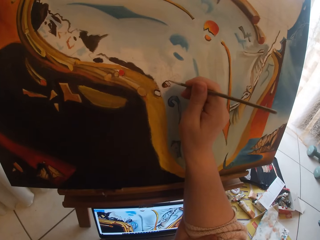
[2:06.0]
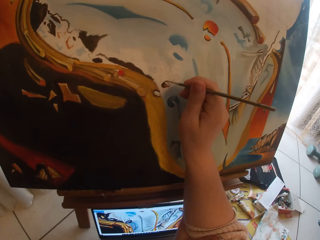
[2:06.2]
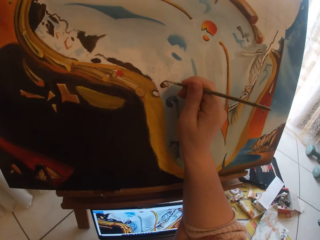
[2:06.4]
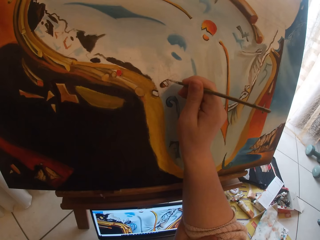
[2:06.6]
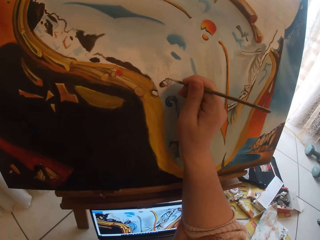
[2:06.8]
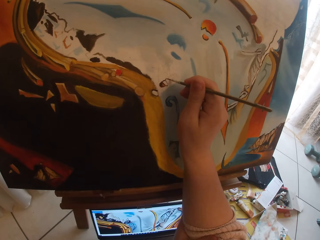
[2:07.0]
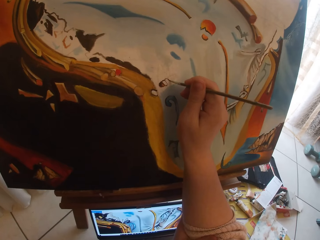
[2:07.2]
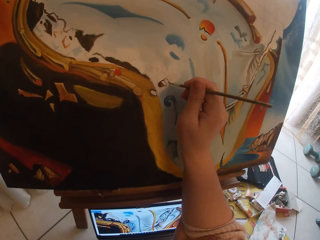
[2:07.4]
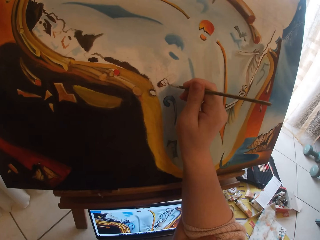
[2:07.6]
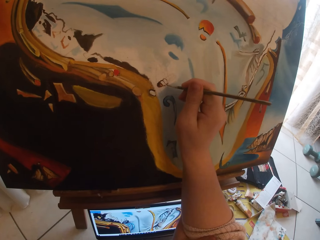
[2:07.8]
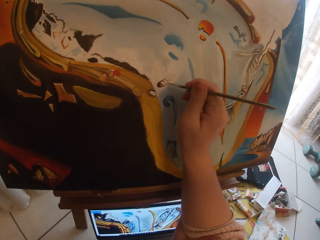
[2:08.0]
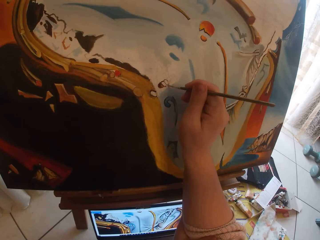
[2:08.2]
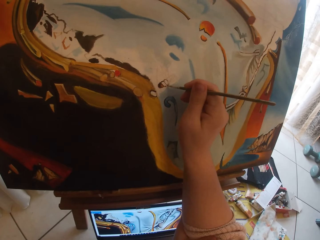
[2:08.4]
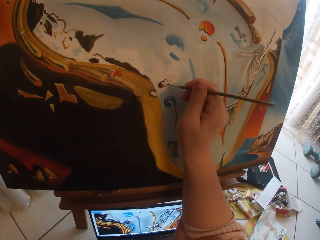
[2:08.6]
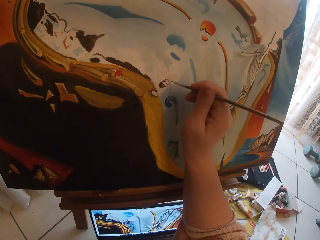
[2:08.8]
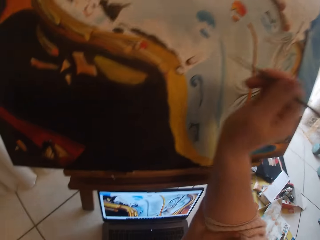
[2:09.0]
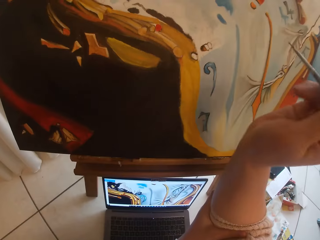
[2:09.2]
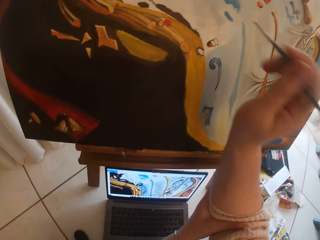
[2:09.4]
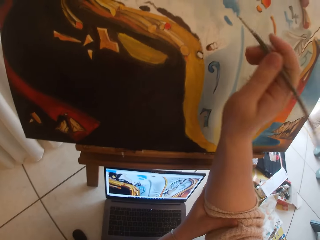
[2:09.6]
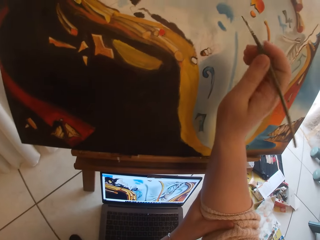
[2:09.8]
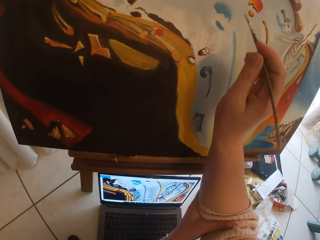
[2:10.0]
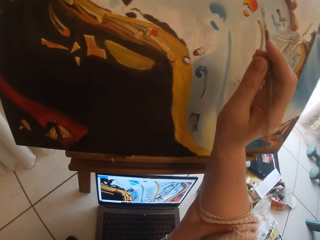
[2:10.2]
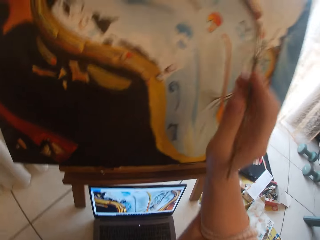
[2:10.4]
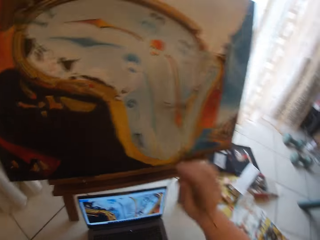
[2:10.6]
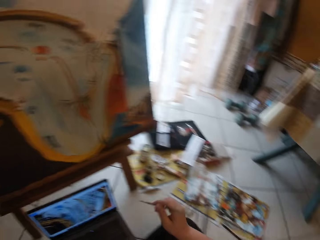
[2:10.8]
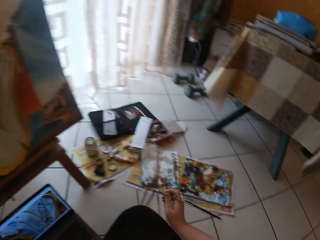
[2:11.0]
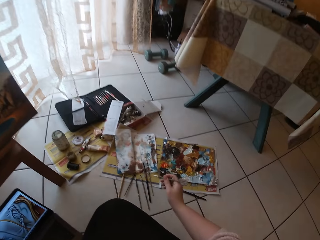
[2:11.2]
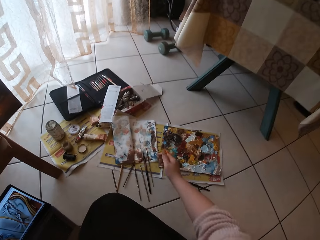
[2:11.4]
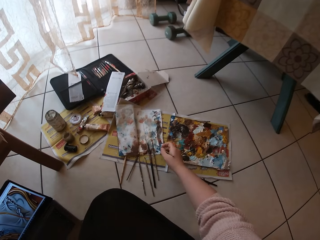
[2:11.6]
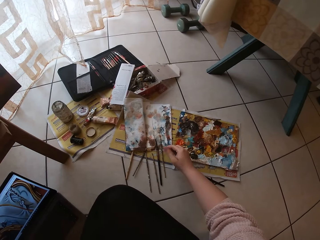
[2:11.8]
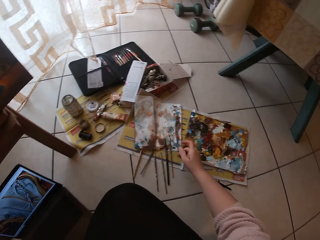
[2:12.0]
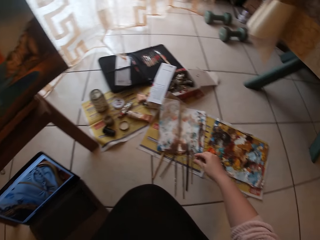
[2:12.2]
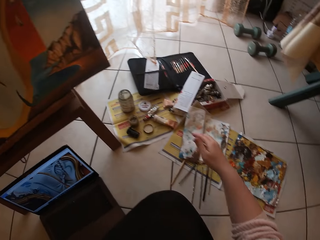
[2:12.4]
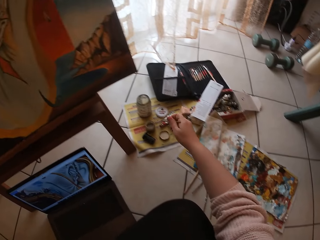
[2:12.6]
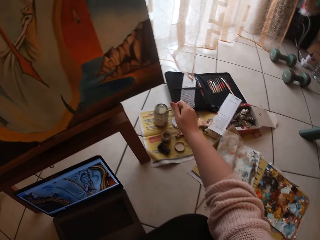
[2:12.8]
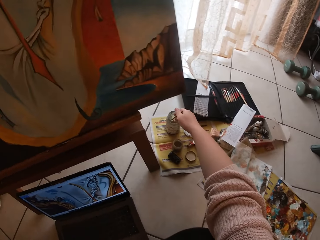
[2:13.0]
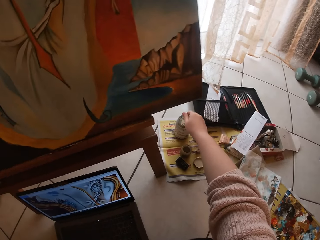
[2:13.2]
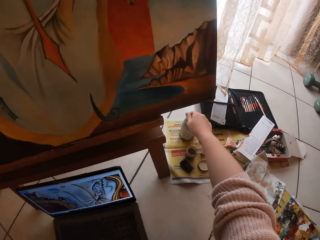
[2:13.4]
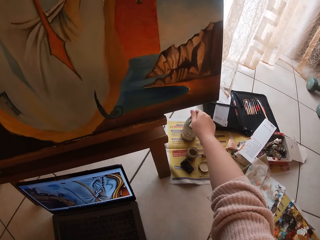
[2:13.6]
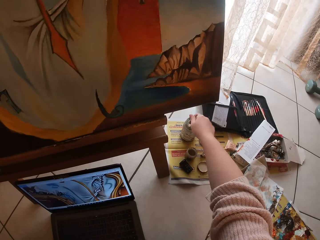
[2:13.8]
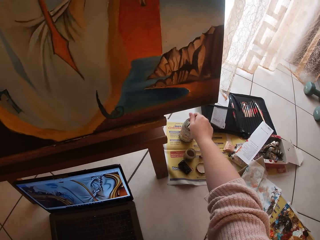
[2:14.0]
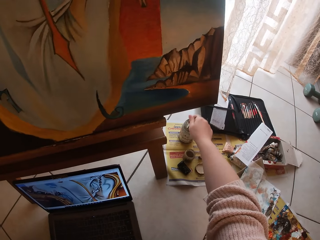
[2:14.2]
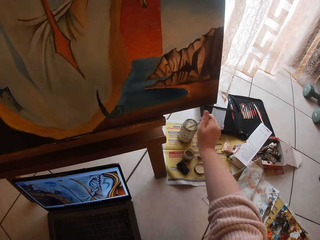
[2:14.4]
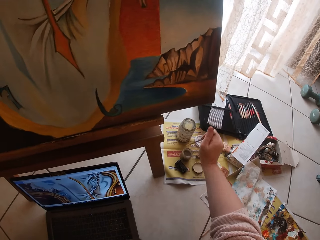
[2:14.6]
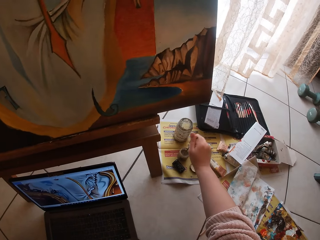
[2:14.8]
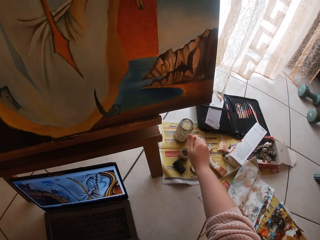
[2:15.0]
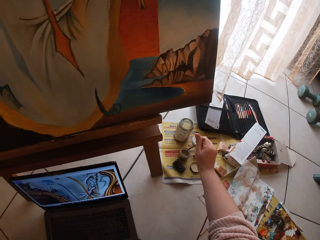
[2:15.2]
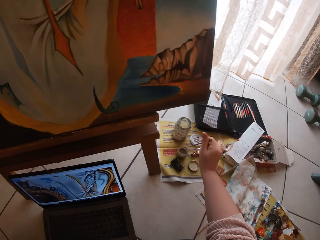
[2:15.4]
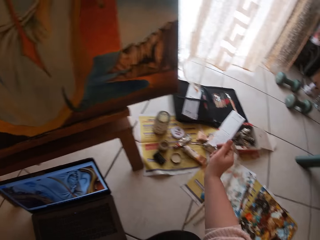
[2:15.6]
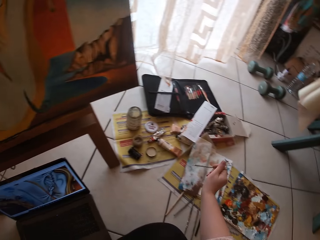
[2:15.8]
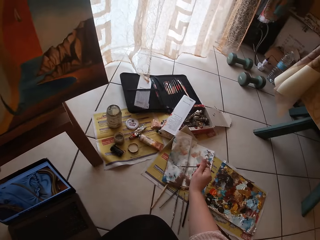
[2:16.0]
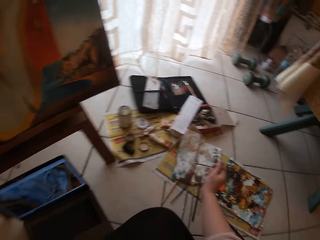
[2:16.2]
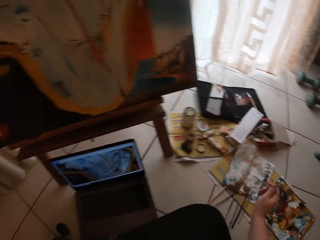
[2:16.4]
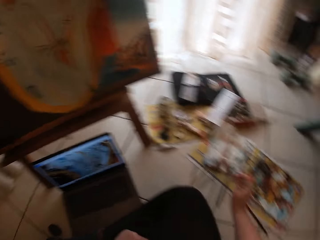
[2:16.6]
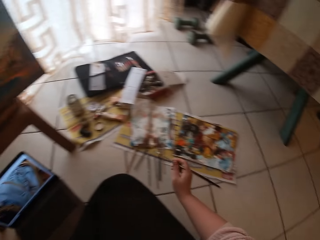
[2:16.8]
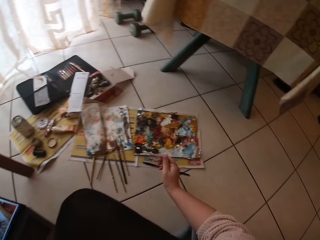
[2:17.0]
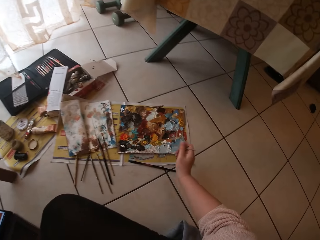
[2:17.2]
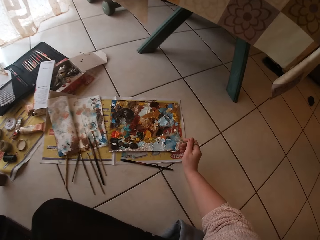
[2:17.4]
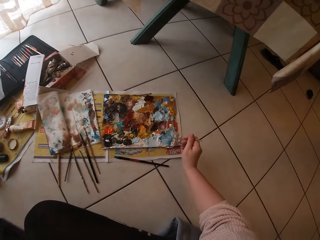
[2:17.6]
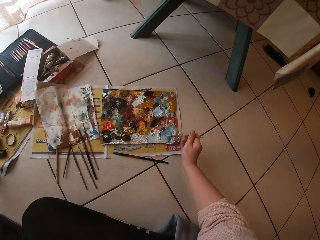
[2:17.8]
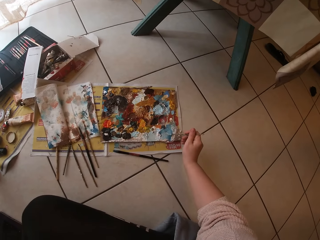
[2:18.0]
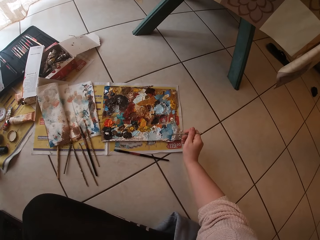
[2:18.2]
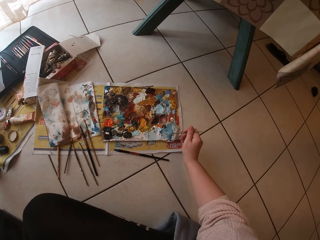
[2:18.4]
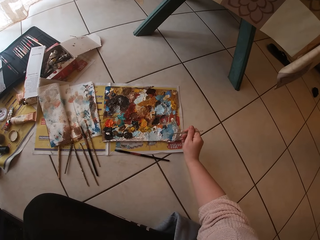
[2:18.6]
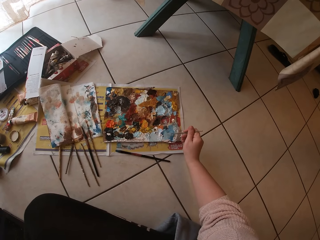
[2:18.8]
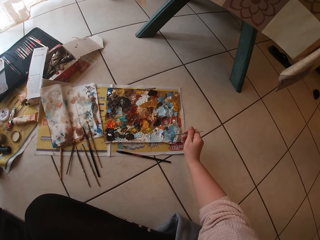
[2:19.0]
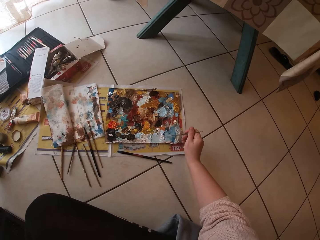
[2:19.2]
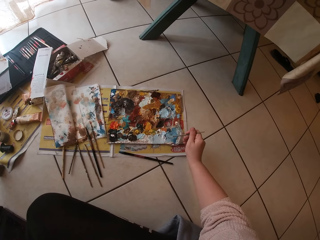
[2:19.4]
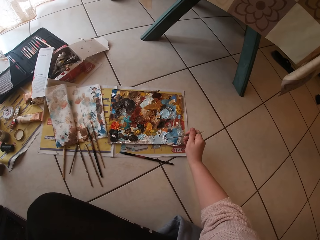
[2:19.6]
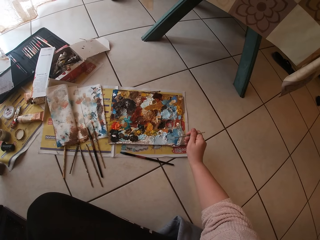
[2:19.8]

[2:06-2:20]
The camera wearer draws the paint. They stop drawing the paint. They swirl the brush on the paper on the floor. They stop drawing the paper on the floor. They draw paint from the paint tin. They put the brush inside liquid containers. They swirl the brush on the paper on the floor. They swirl the brush on the colour palette.

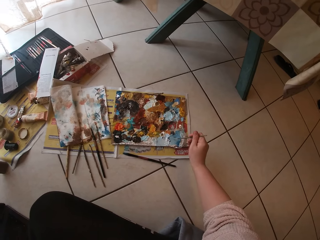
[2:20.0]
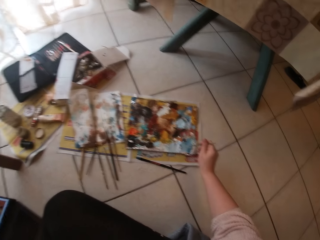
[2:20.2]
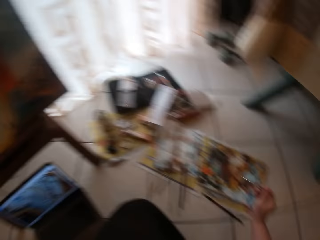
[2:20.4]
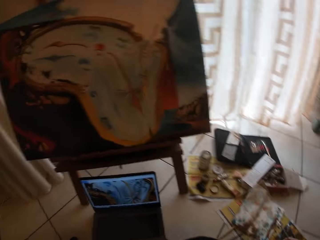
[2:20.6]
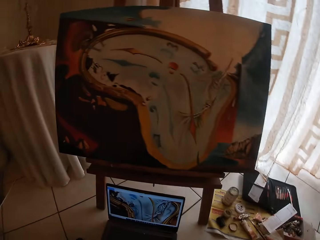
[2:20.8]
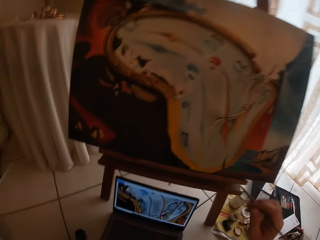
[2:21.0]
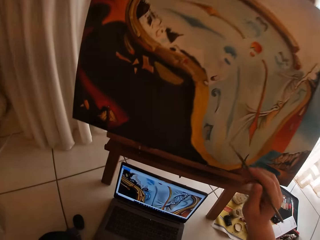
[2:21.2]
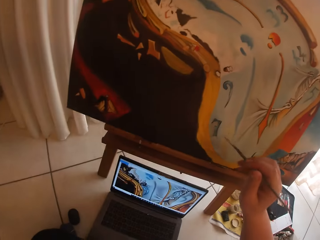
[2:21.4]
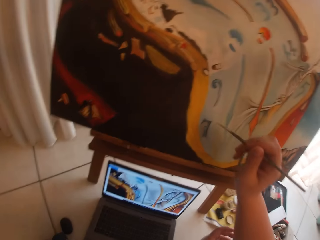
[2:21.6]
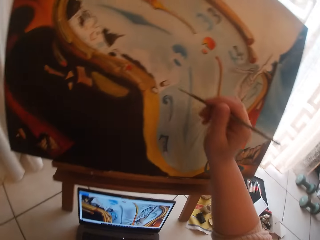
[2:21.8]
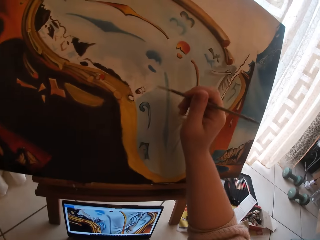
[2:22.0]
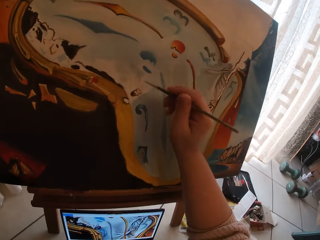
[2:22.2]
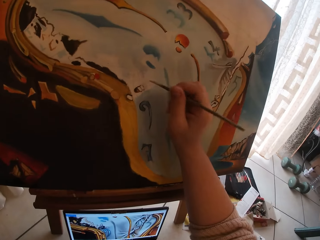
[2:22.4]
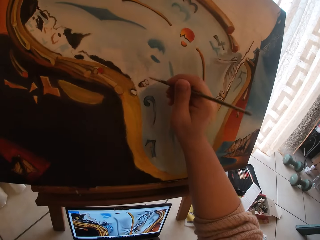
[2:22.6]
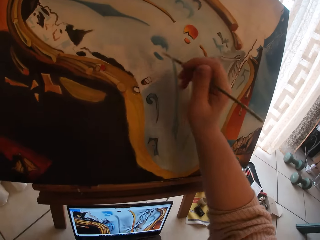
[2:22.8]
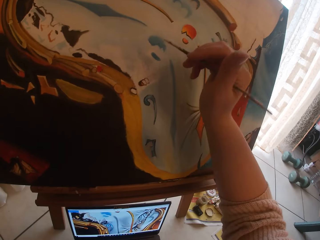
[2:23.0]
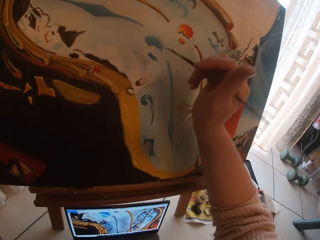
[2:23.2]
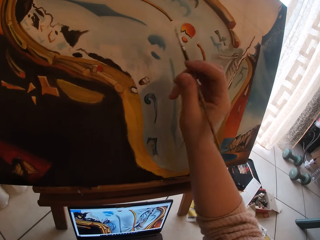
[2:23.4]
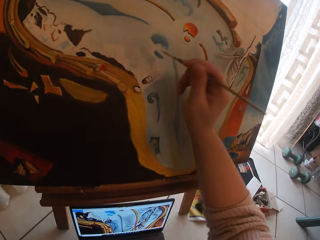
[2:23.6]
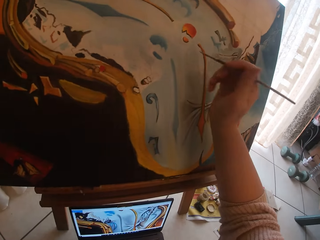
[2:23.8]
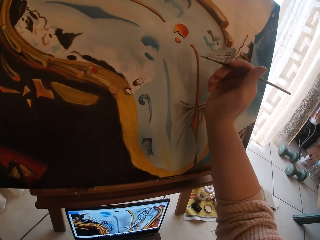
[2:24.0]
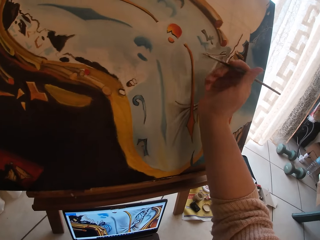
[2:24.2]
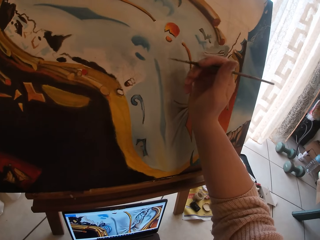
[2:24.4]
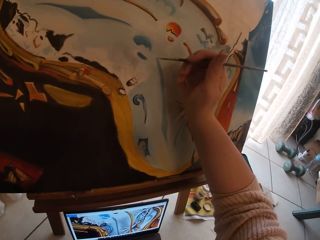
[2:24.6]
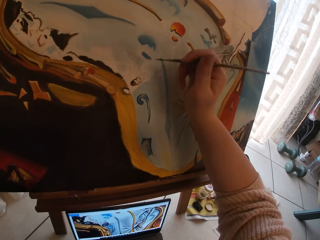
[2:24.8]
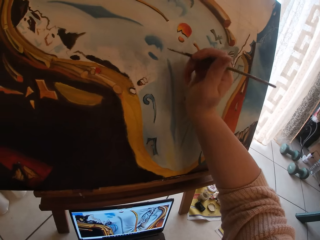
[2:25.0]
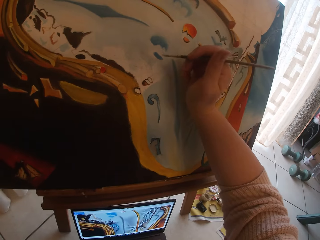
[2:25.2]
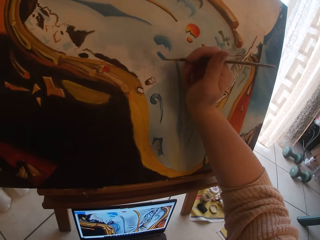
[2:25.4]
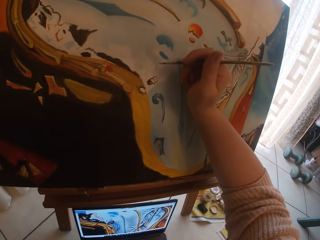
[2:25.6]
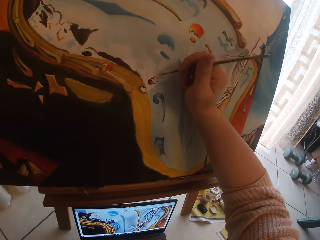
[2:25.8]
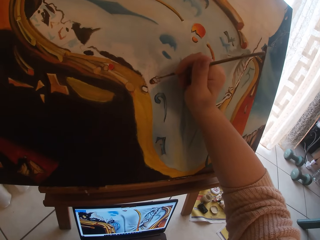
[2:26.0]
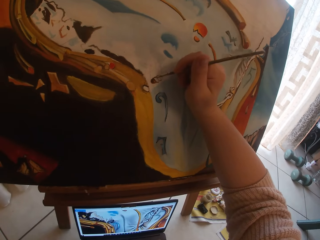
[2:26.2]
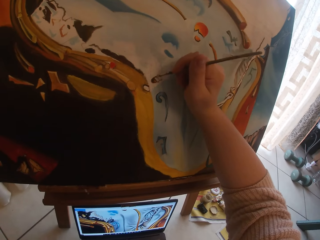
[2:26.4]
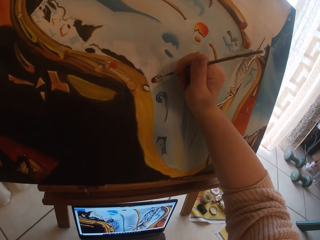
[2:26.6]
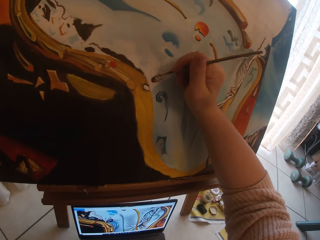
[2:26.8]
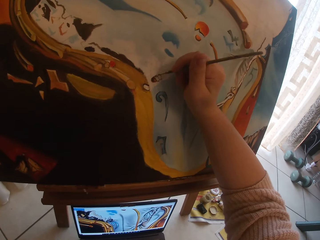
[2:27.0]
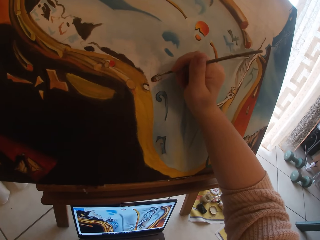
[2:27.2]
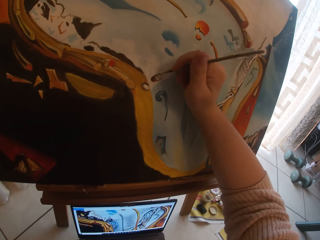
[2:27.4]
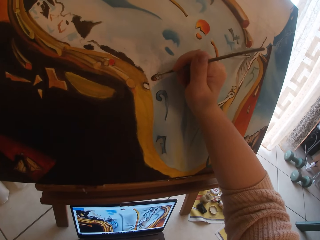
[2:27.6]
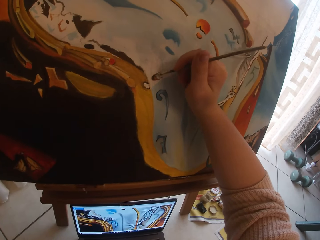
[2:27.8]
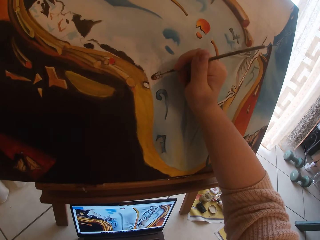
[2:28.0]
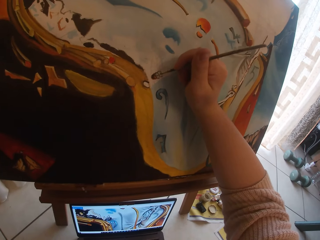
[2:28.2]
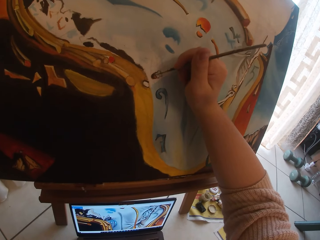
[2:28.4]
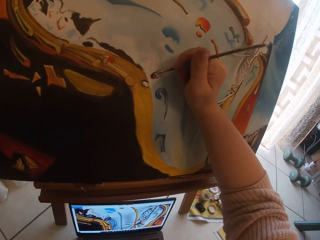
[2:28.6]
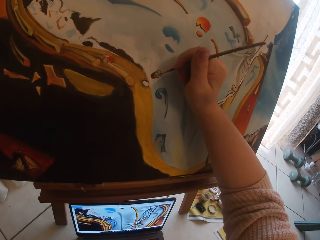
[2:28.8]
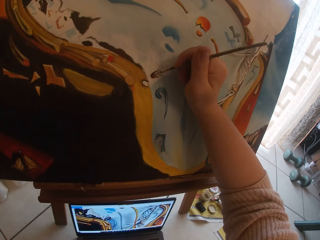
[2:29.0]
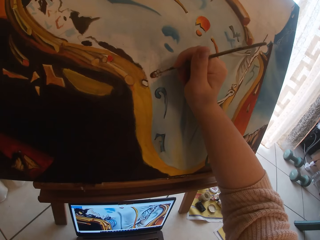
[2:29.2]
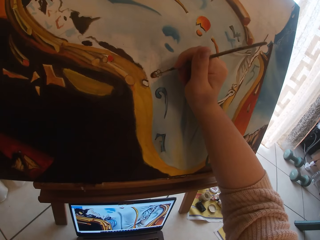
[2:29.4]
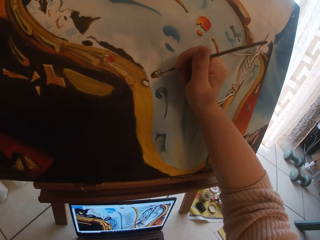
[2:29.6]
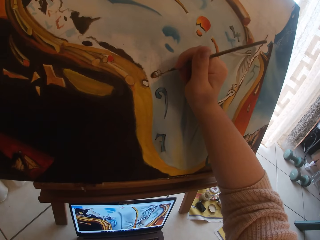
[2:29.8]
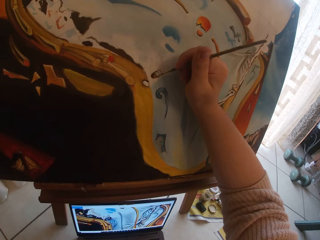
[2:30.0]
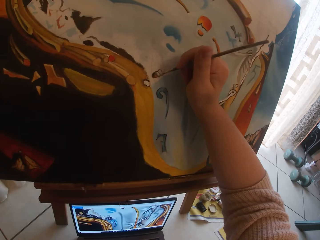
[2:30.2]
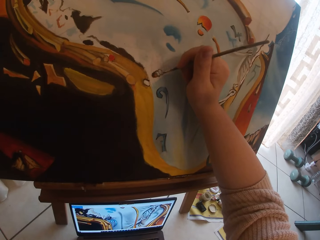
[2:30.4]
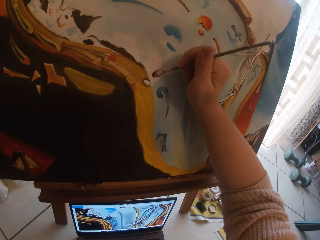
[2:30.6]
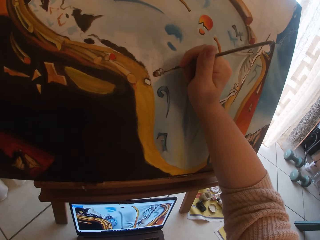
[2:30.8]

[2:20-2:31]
The camera wearer stops drawing the paper on the floor. They paint the canvas.
